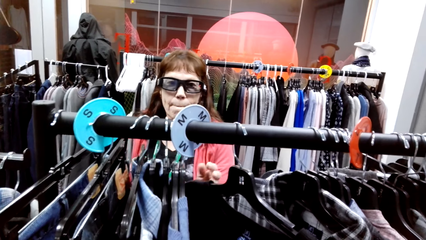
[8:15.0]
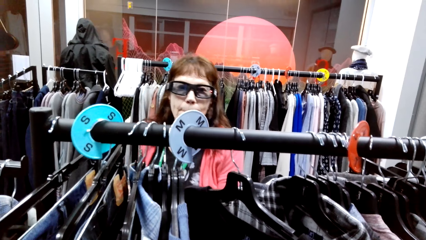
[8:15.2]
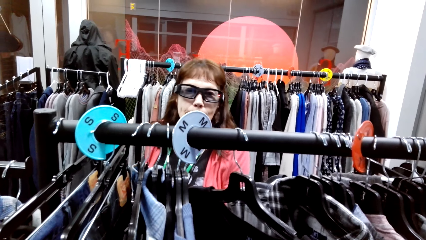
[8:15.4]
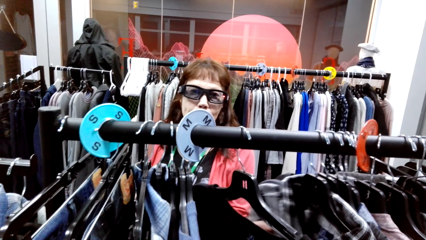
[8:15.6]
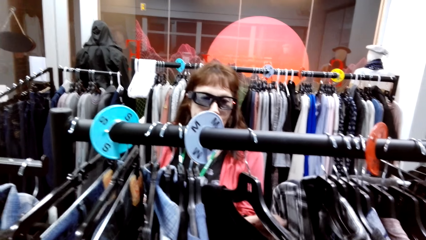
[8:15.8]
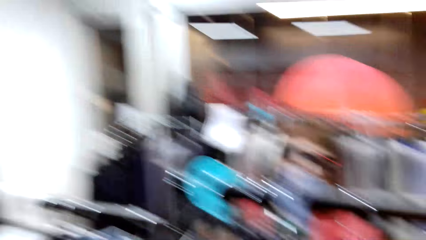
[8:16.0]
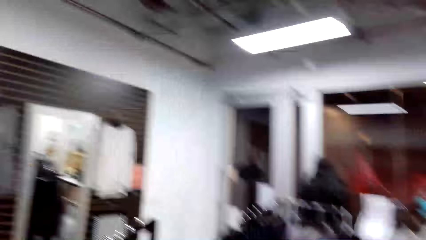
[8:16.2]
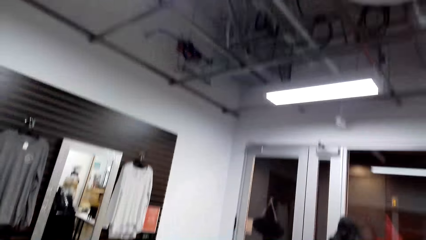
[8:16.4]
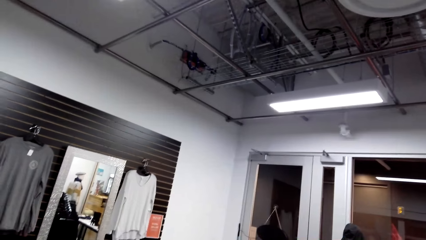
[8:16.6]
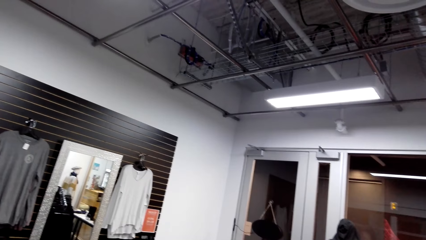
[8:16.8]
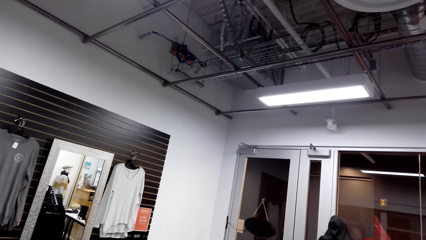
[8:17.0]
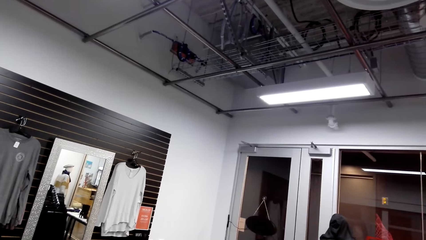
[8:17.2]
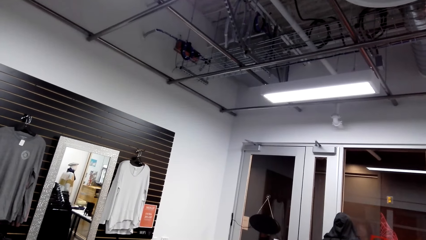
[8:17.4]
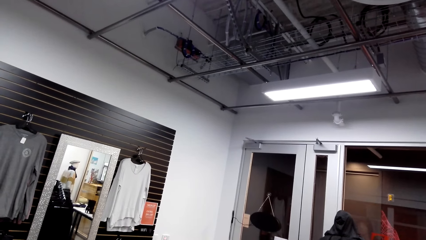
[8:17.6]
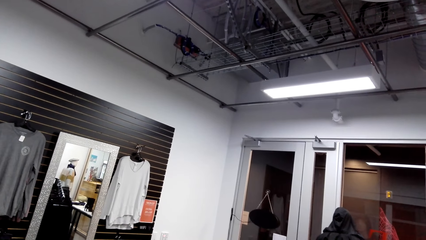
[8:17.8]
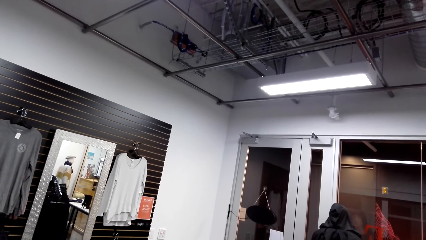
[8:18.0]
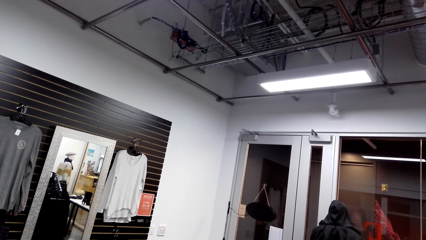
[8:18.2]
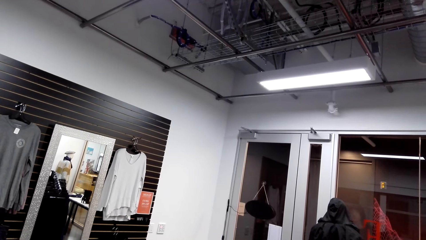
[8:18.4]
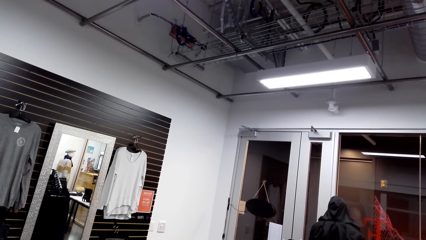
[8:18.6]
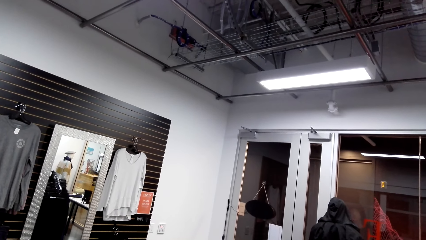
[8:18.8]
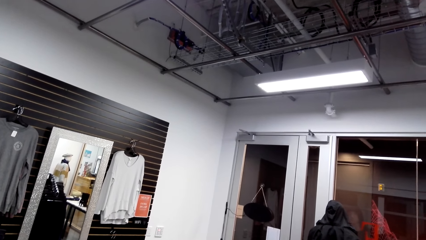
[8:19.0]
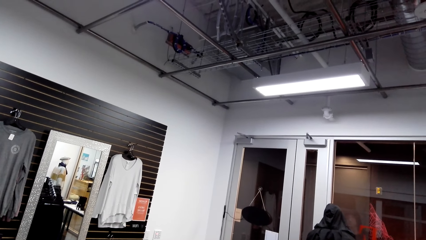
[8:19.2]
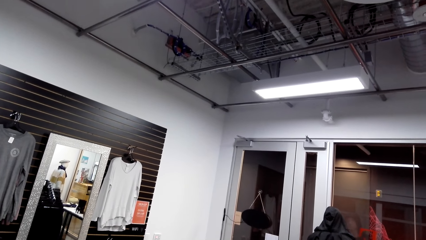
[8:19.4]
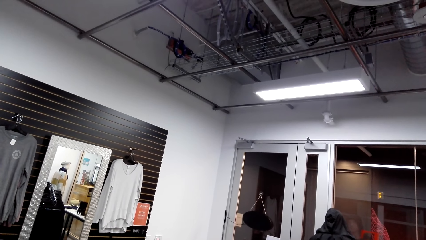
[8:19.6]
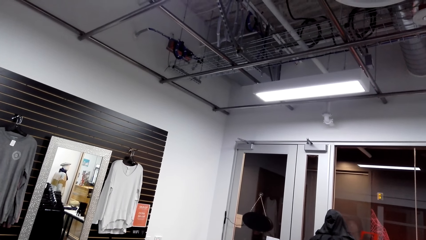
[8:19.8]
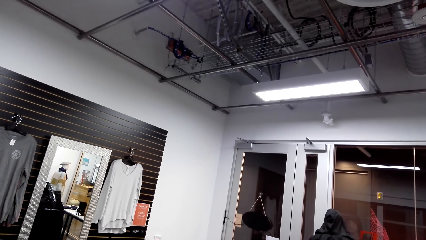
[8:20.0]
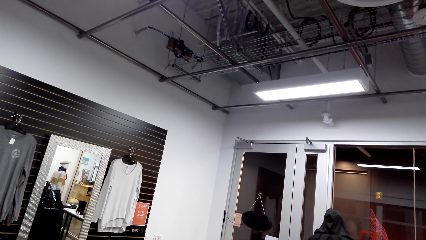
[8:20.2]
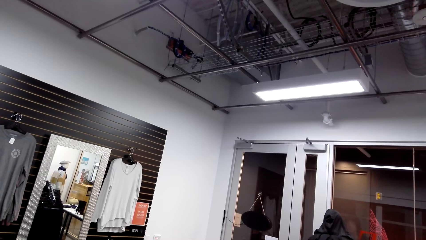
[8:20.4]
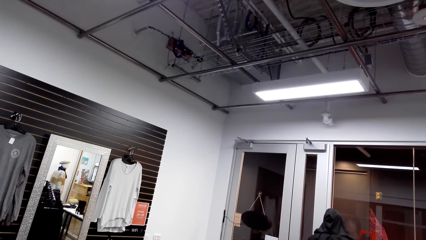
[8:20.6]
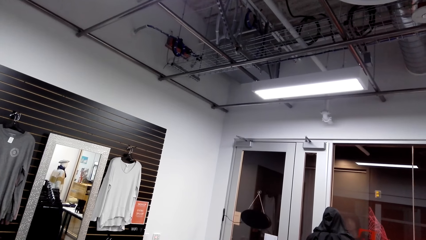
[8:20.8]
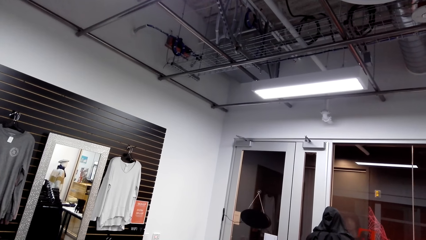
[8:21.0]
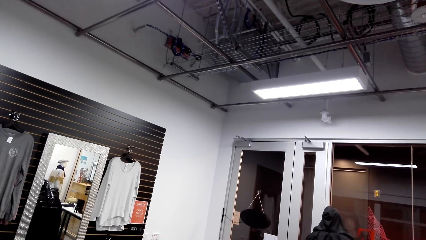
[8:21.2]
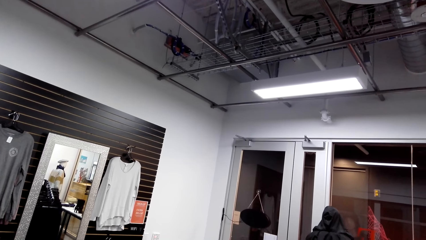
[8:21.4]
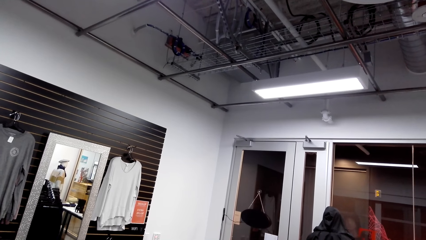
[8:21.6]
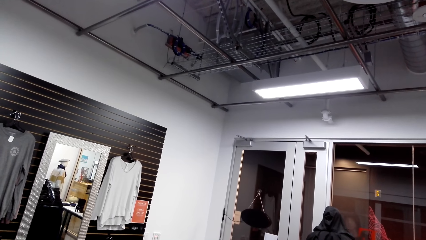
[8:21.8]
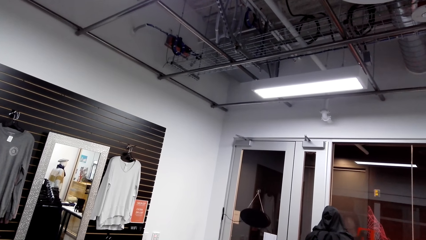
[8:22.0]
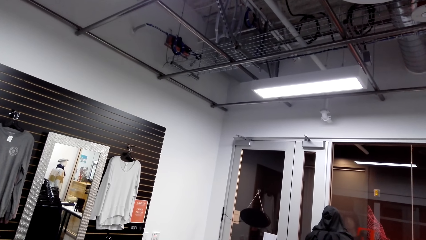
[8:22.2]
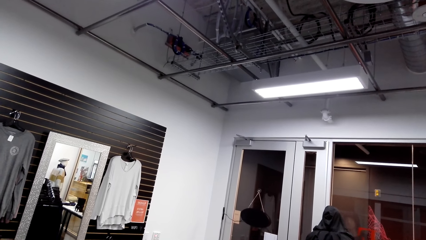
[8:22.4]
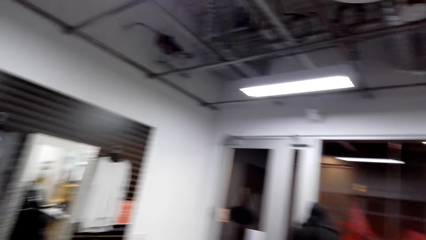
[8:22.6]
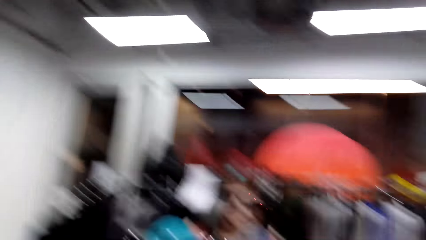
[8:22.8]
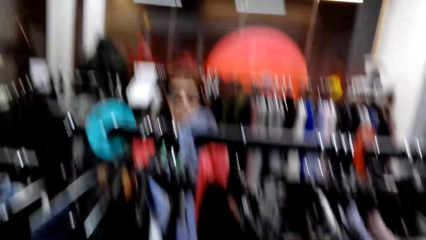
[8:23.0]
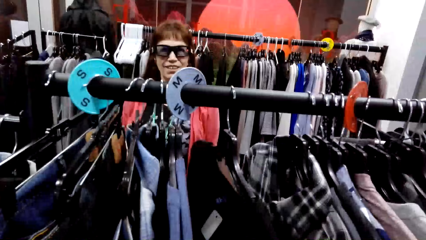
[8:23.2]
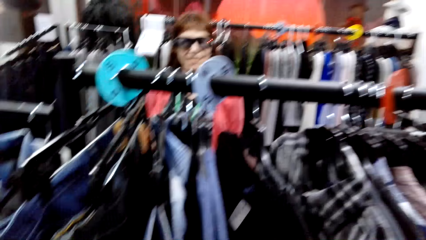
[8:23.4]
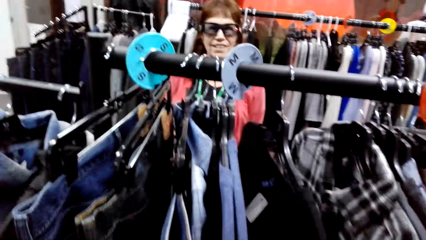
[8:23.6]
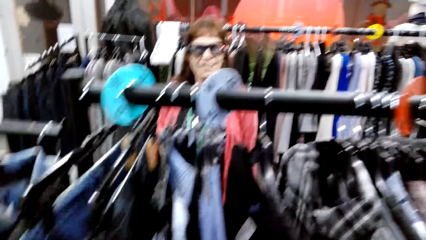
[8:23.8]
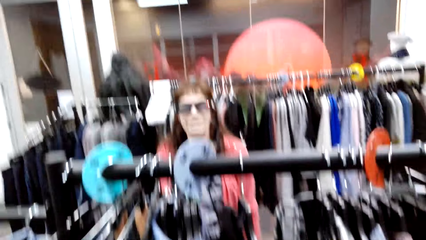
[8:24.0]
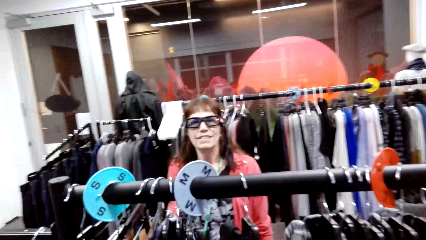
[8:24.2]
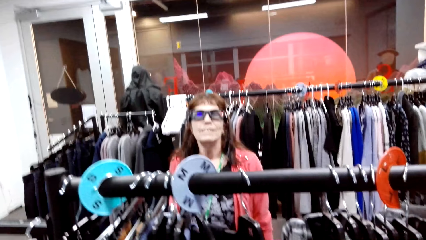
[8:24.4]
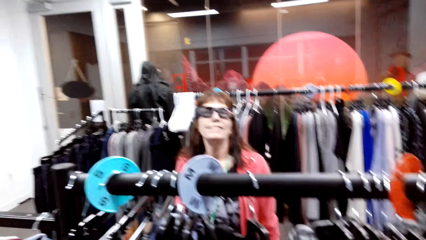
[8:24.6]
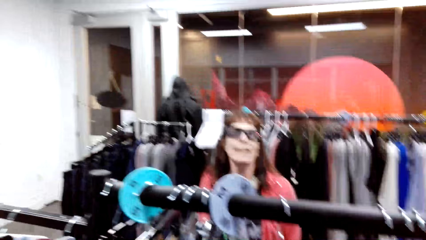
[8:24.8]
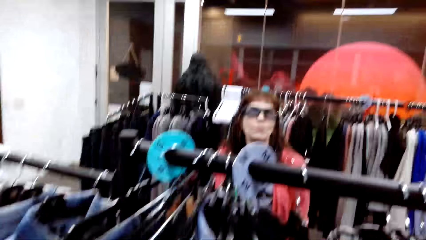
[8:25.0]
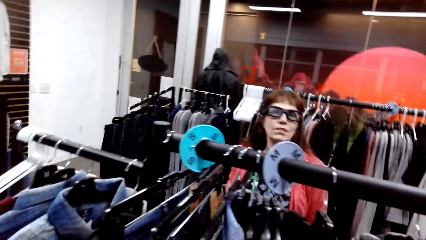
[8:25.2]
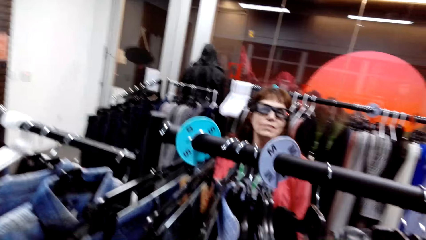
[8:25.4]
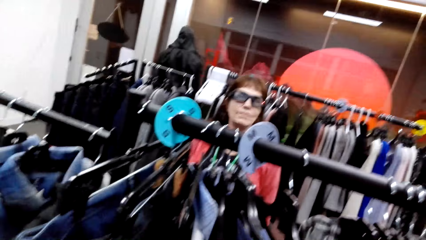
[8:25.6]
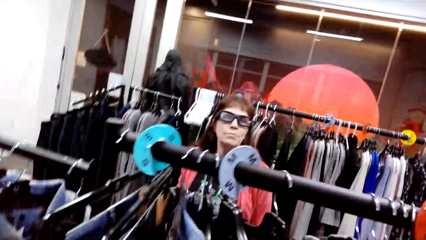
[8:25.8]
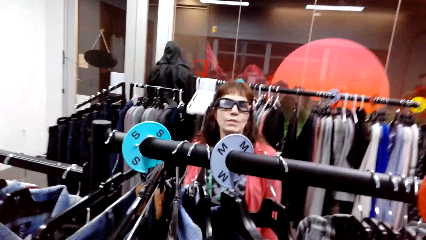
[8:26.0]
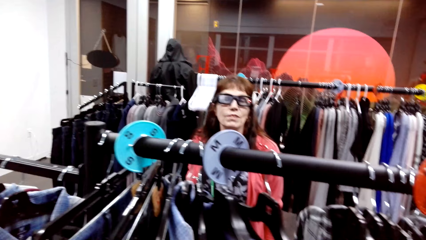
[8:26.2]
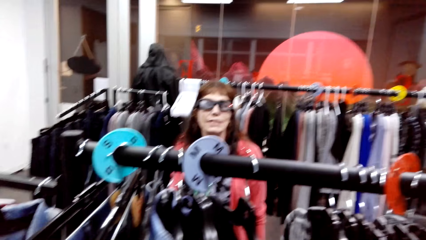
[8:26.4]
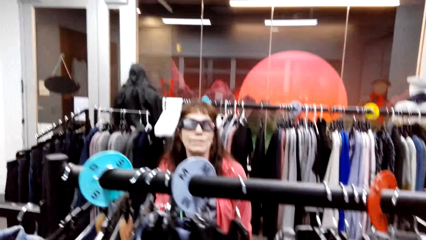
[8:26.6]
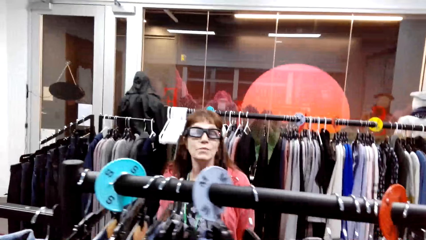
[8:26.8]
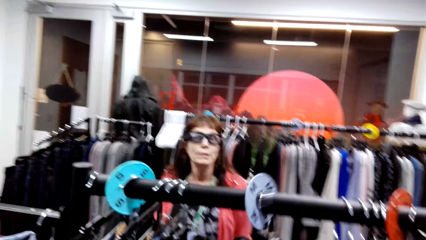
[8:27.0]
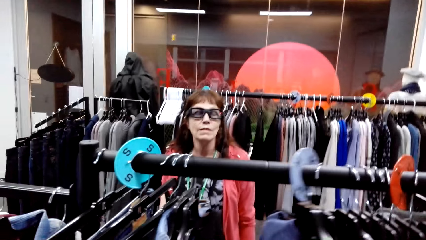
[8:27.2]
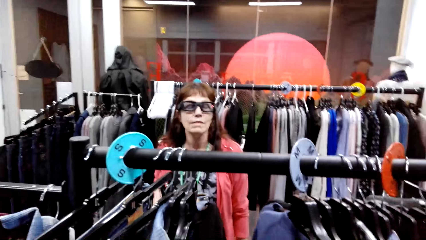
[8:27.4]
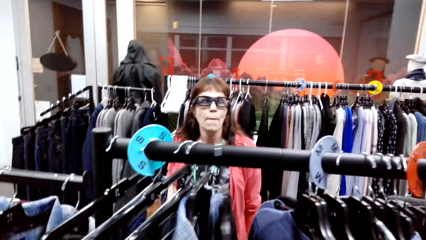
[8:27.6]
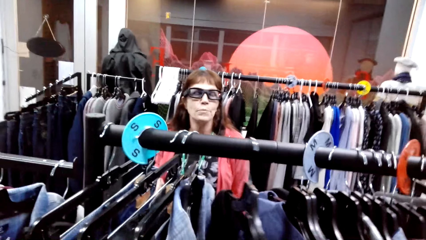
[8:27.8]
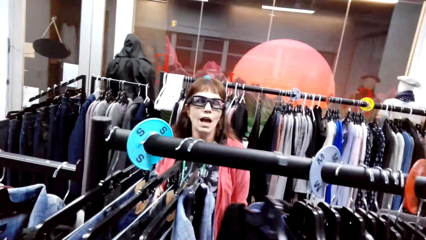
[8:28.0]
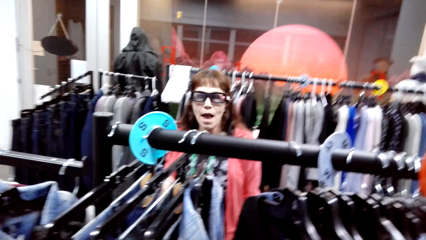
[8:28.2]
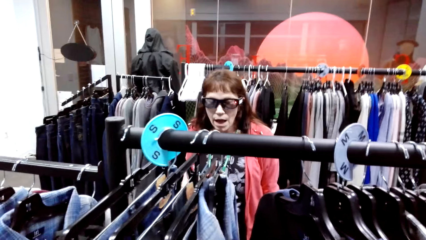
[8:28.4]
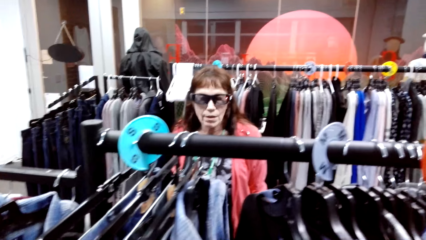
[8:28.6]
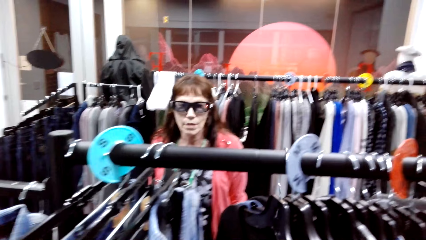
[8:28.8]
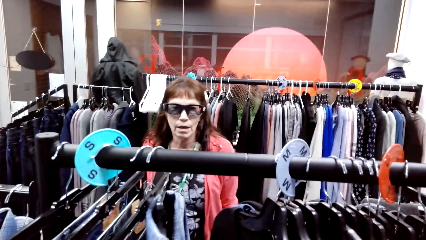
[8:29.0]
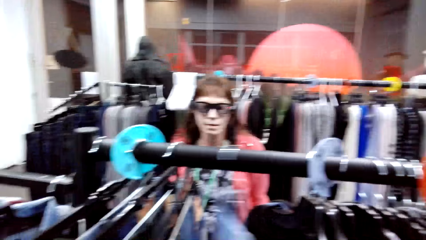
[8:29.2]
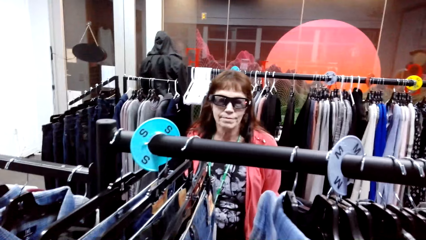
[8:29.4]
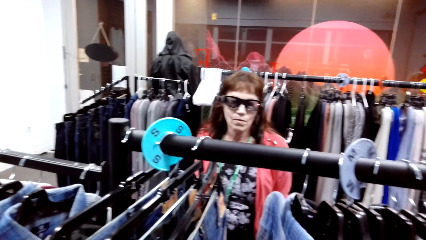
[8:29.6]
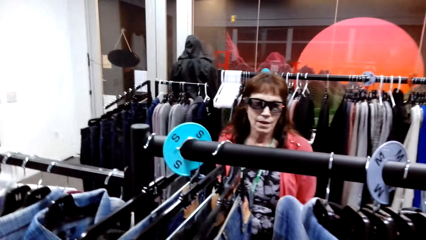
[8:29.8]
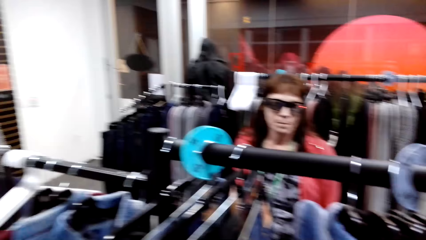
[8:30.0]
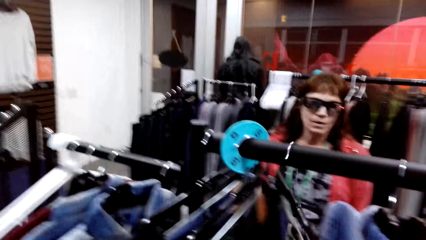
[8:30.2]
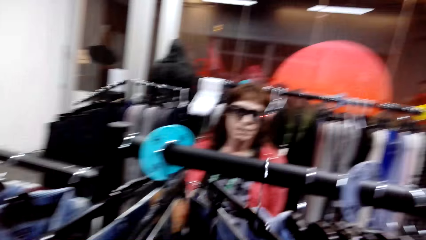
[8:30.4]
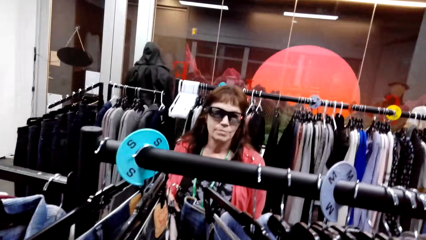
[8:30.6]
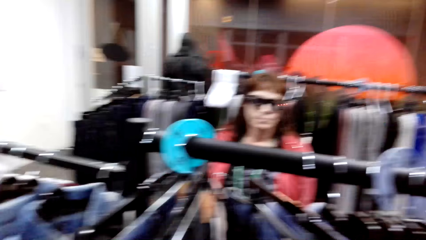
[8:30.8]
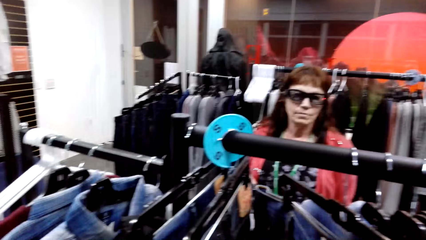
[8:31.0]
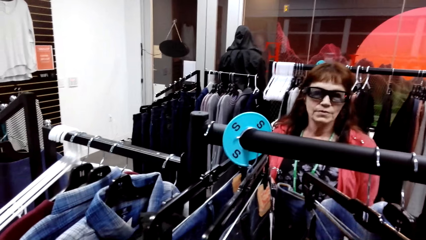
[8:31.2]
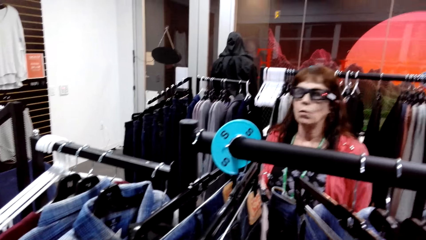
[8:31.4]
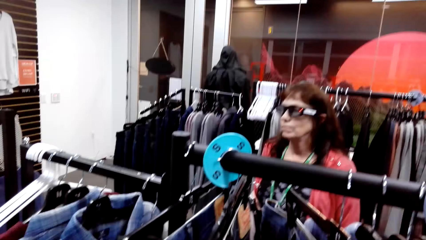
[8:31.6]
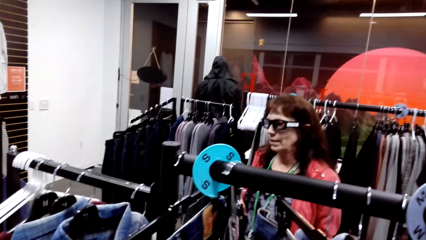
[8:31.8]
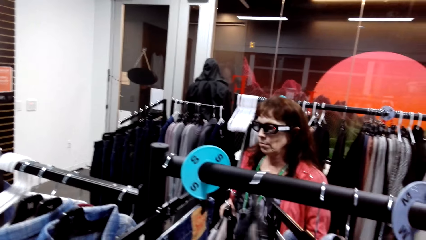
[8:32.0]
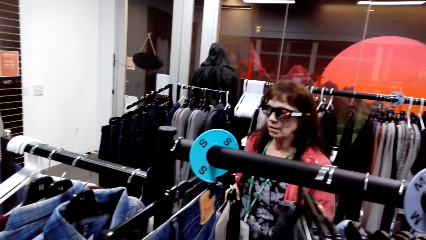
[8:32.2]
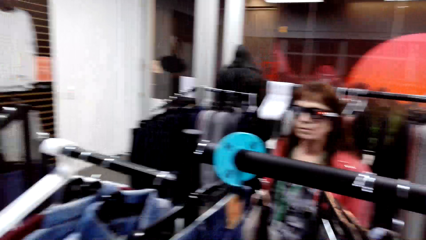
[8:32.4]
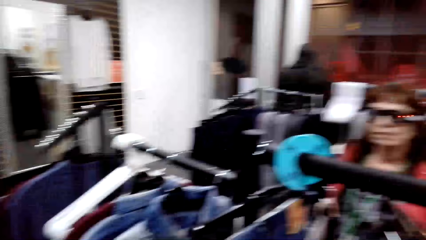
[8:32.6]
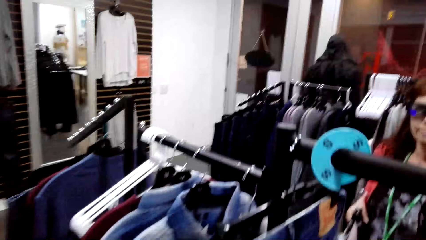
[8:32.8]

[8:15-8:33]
The camera wearer looks around the store. They dialogue with a woman. They look around the clothing.
